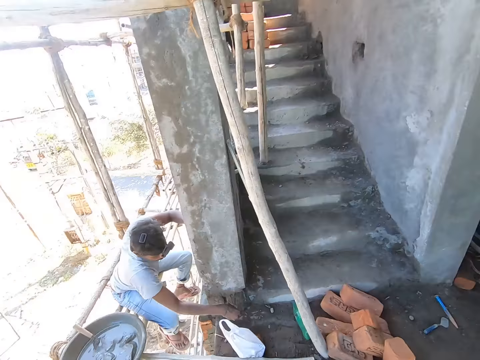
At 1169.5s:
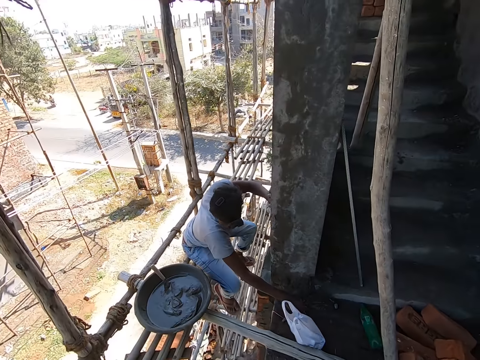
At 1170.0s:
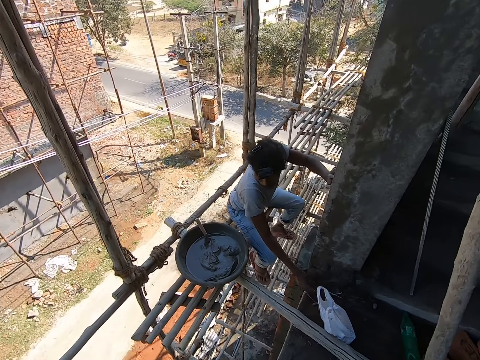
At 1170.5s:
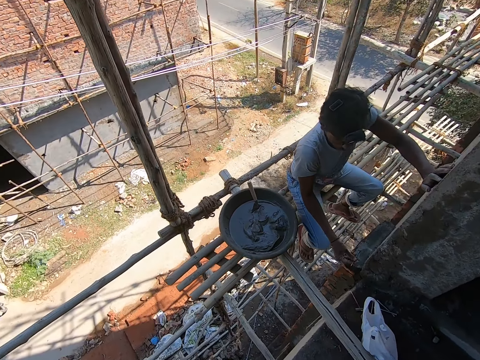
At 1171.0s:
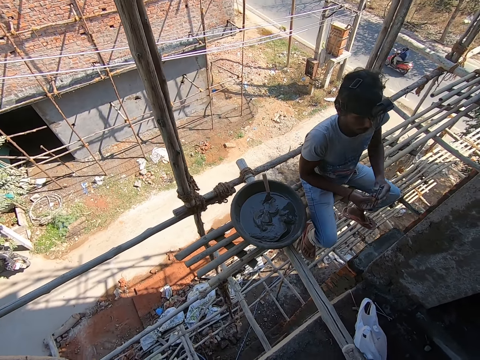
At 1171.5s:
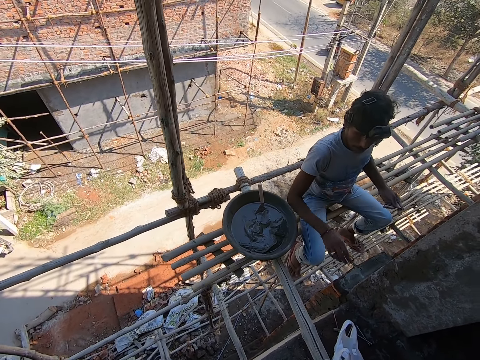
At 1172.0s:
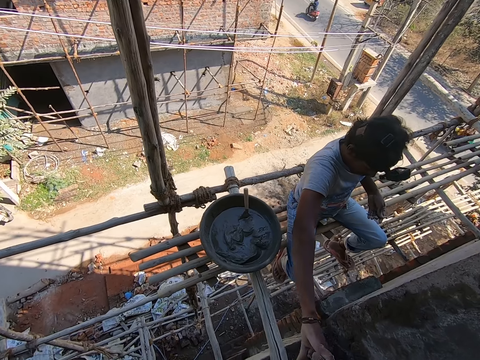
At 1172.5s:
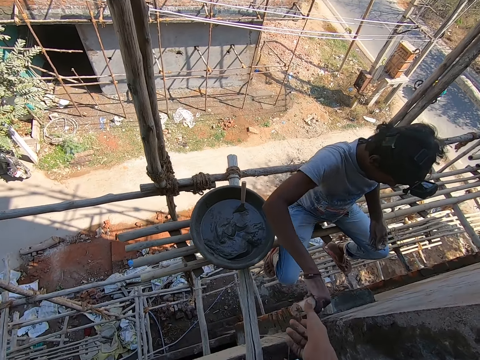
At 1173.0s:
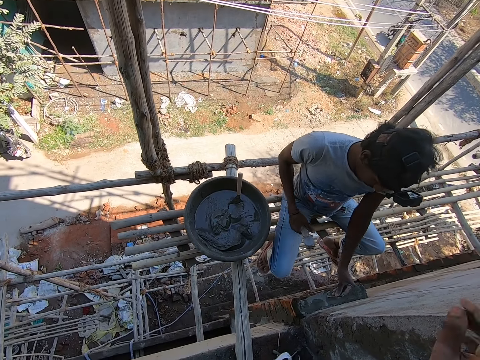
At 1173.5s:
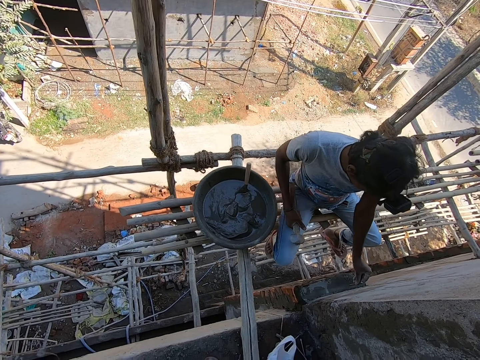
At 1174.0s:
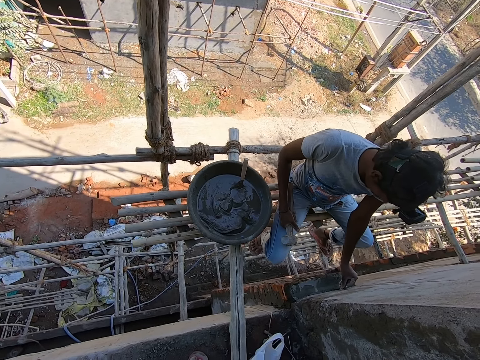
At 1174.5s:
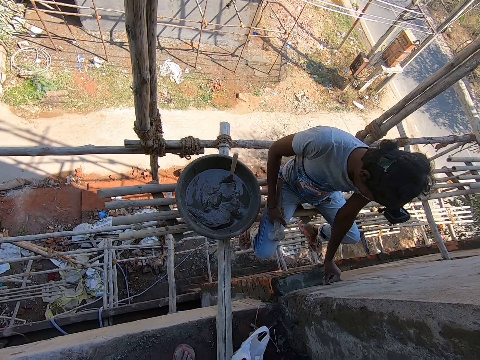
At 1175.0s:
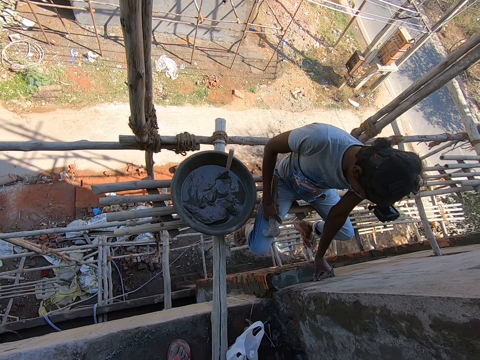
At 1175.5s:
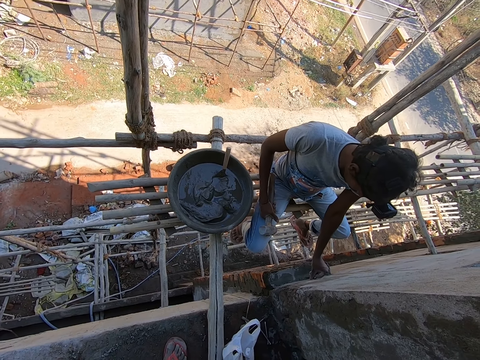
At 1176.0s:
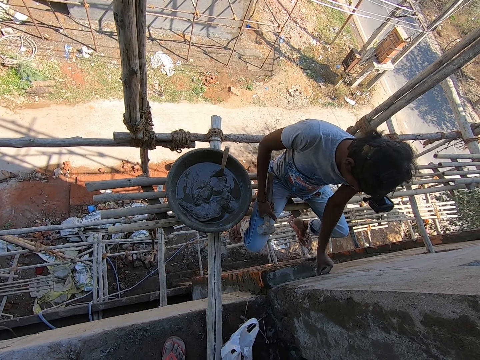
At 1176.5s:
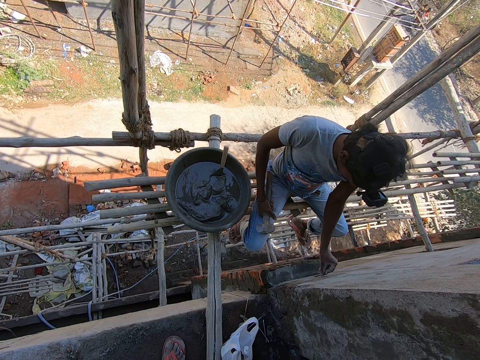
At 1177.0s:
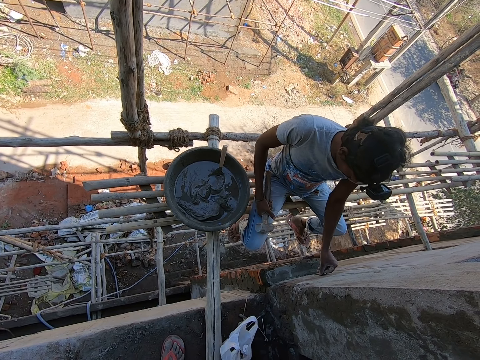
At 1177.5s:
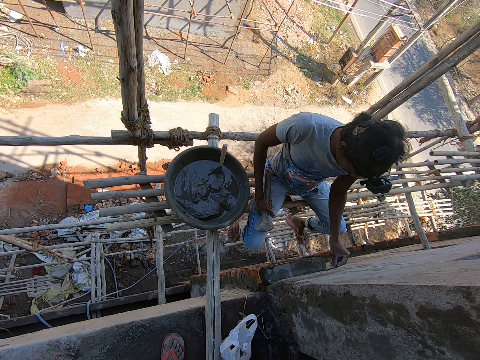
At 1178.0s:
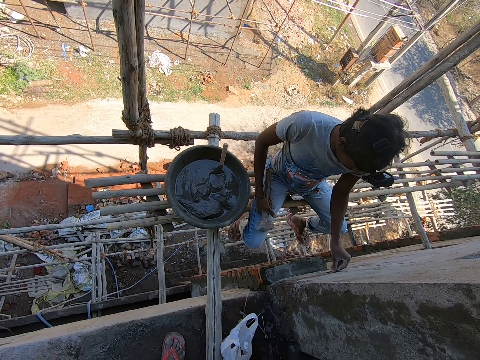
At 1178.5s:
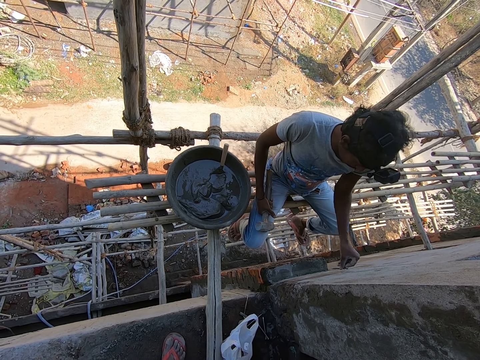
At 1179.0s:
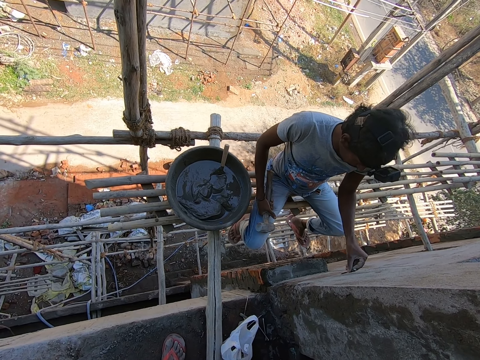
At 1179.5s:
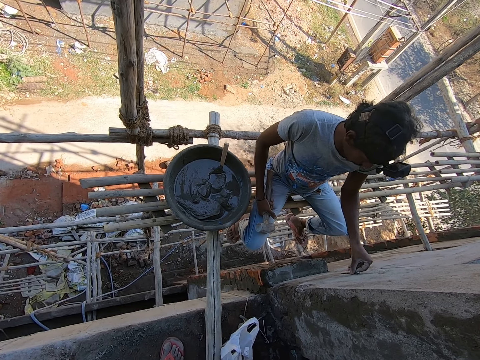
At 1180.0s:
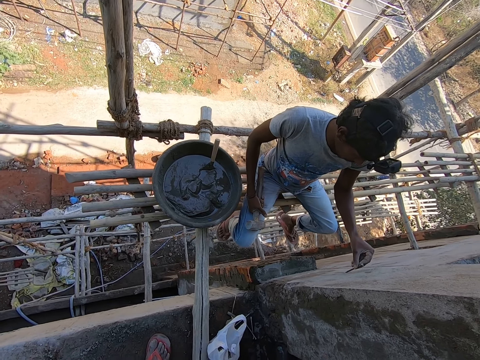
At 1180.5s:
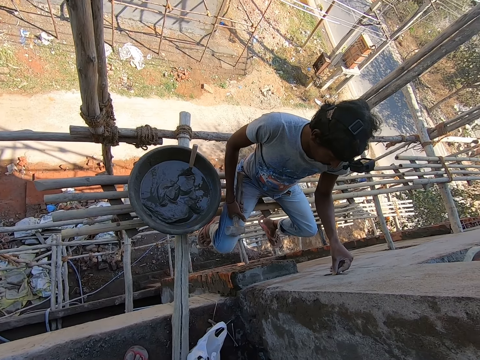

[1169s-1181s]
The camera wearer turns around. The man picks up something from the floor. The man picks up a hammer from the camera wearer. The camera wearer passes the hammer to the man with his right hand. The man holds a nail on the wall and measures the wall with the nail in his left hand. The man moves the nail on the wall.

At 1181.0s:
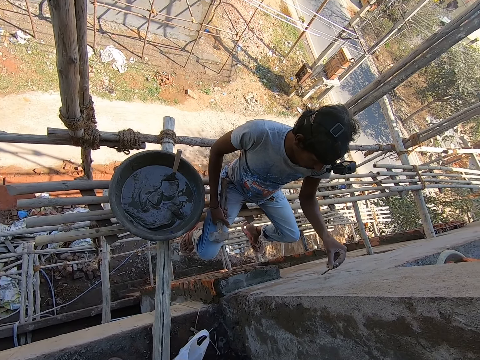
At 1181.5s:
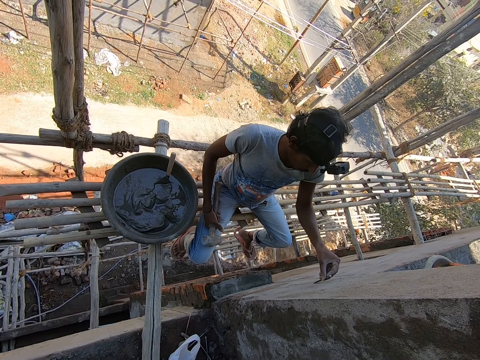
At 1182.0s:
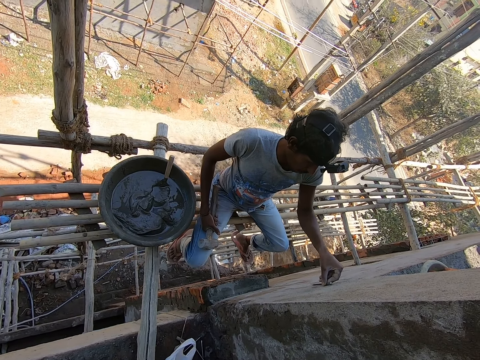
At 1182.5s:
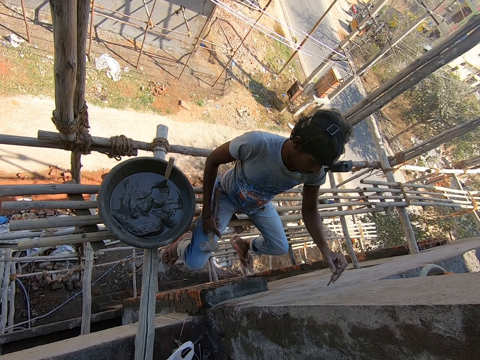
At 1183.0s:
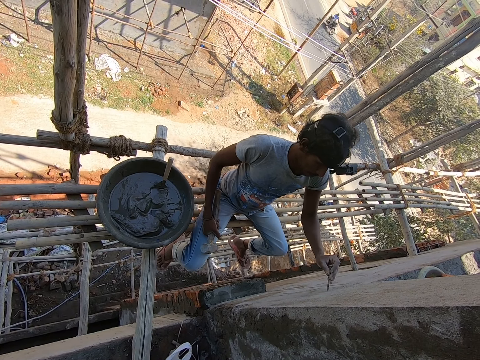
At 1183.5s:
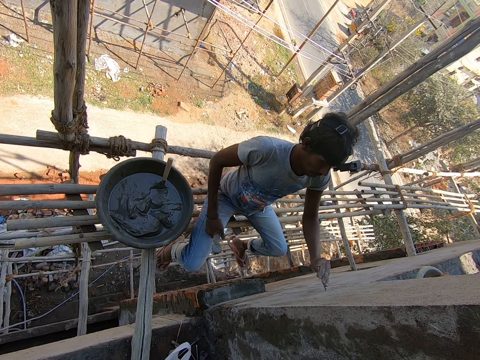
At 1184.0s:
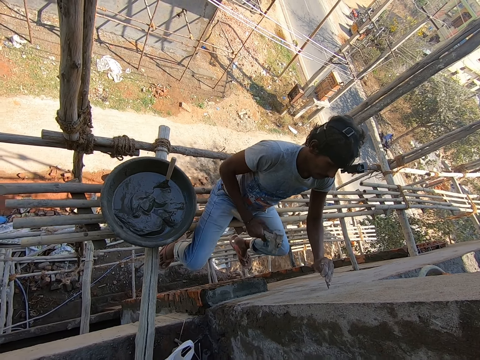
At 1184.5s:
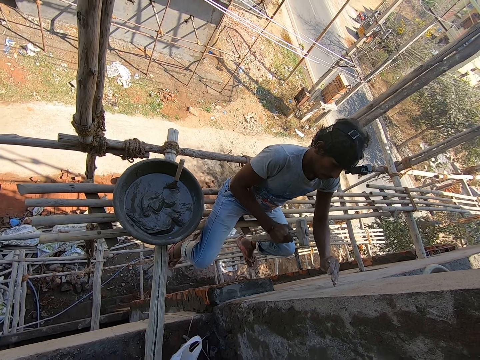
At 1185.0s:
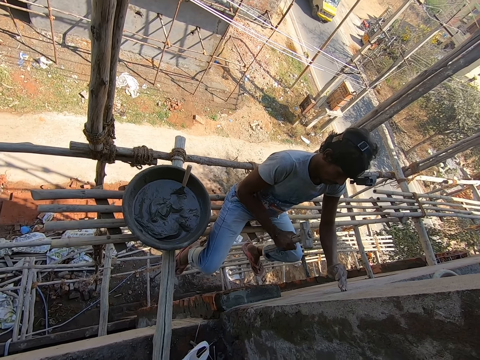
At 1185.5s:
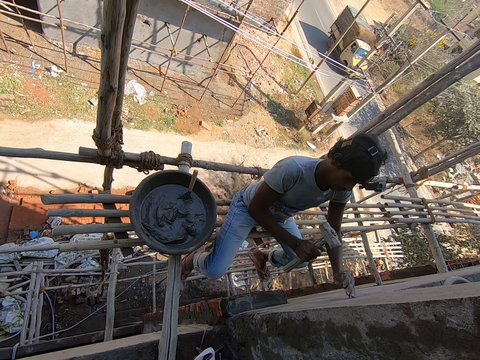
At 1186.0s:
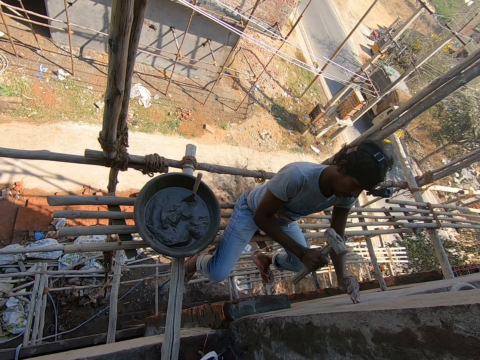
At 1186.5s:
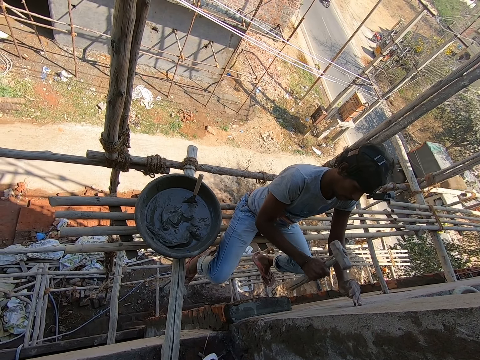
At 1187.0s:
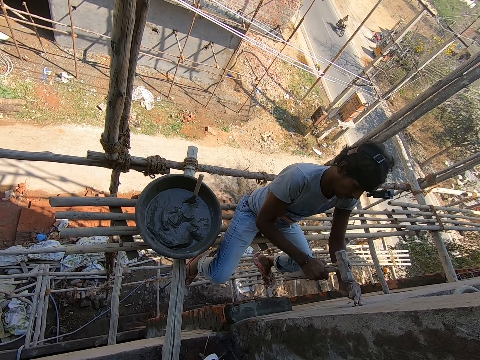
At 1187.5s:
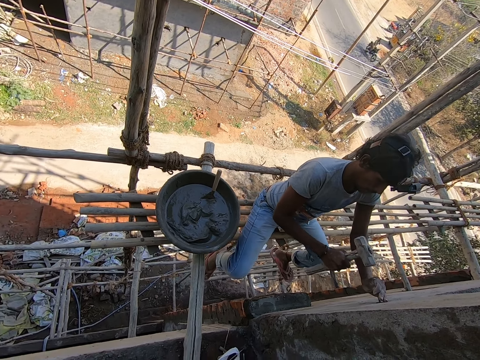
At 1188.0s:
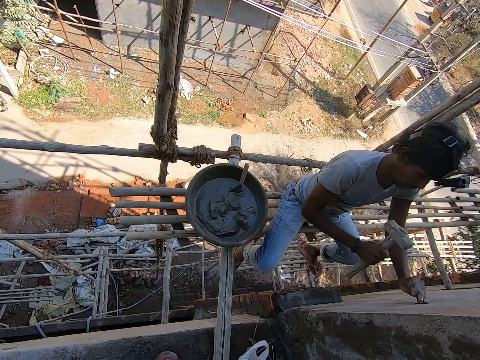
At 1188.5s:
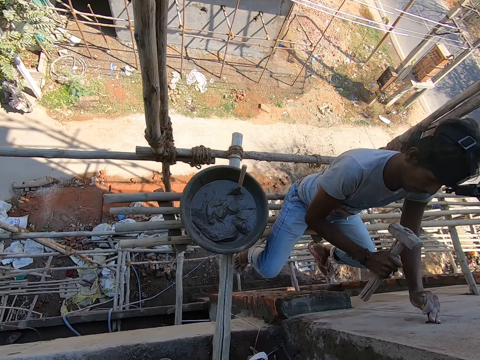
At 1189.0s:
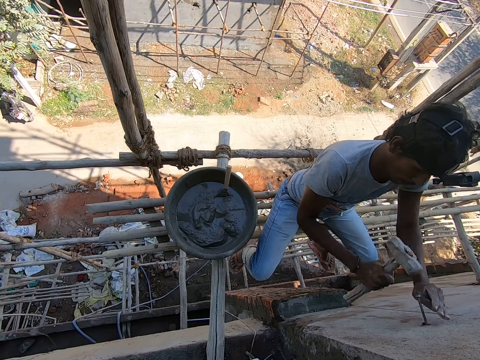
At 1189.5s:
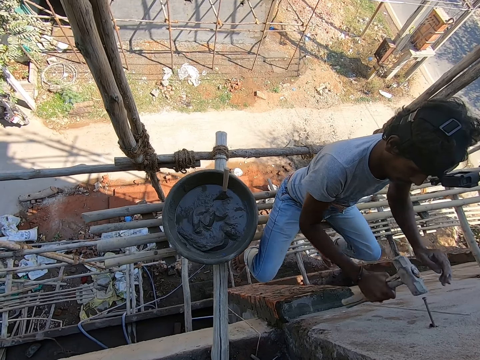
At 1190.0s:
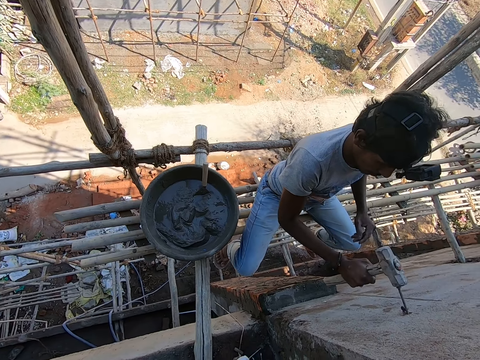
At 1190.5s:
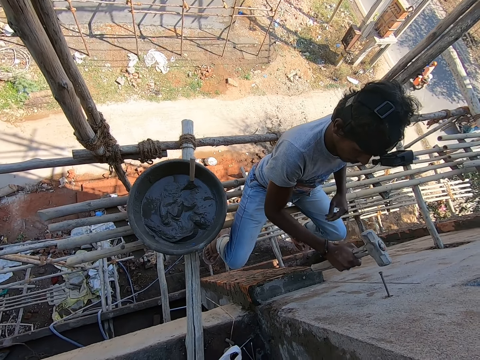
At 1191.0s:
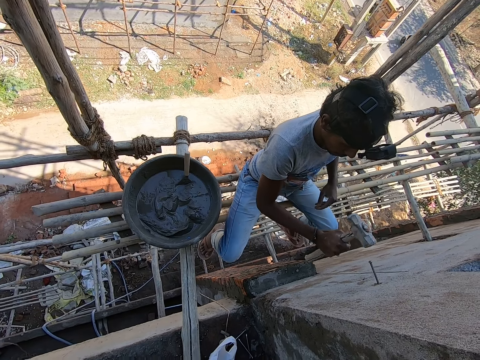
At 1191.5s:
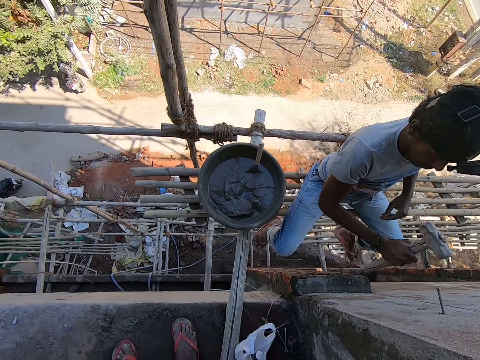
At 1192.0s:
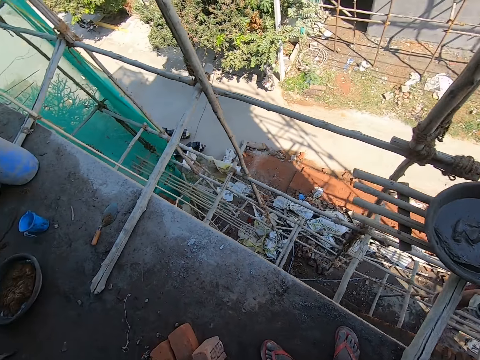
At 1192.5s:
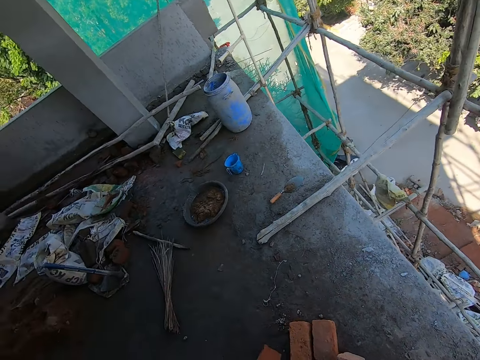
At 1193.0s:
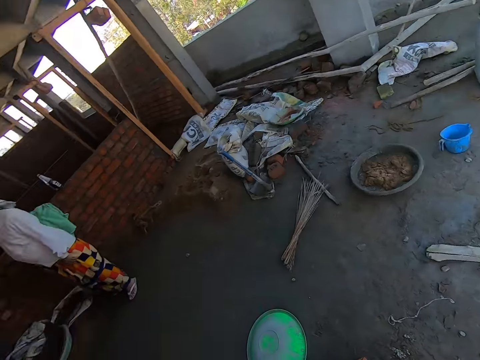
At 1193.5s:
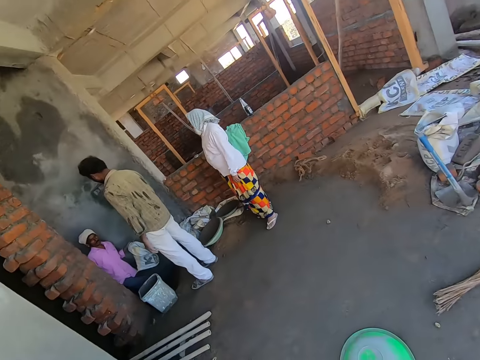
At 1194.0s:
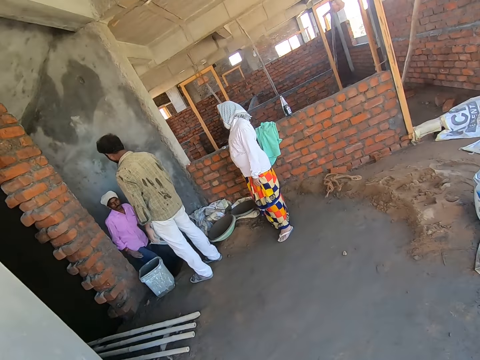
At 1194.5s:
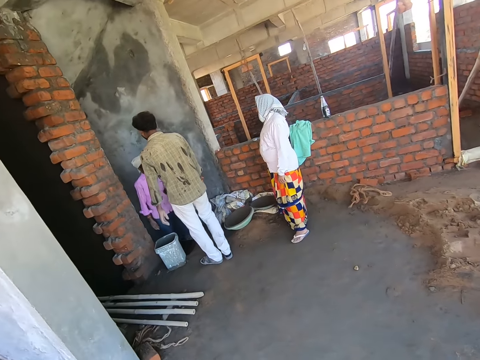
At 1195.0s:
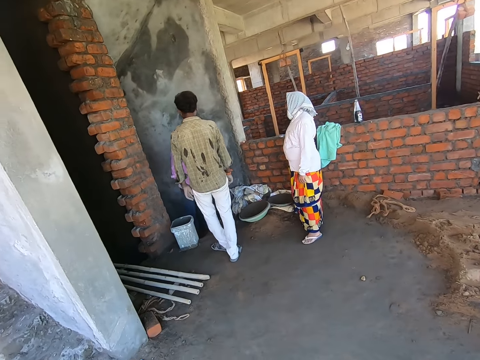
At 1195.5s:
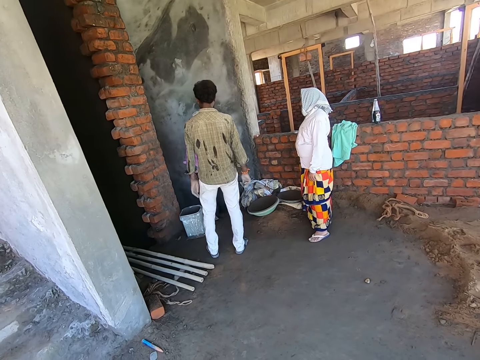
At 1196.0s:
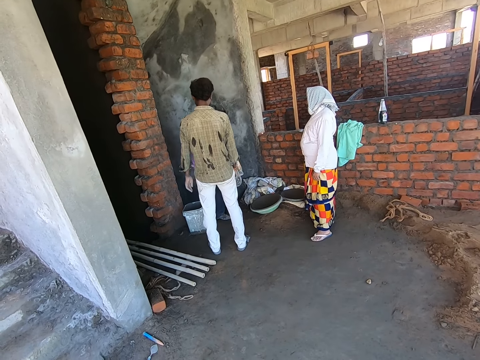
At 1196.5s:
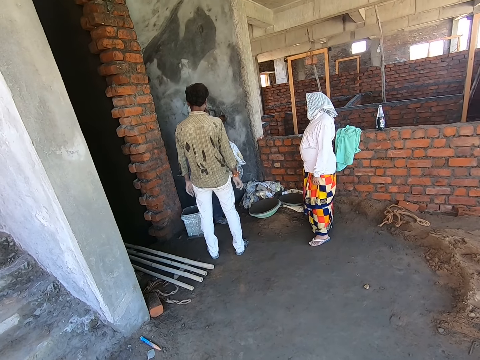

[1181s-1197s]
The man puts a nail on the wall. The man hits the nail on the wall with the hammer in his right hand. The man removes the left hand from the nail. The man hits the nail with the hammer. The camera wearer turns around. Another man converses with a man and the woman.
